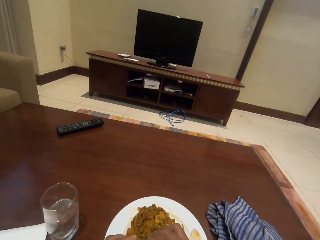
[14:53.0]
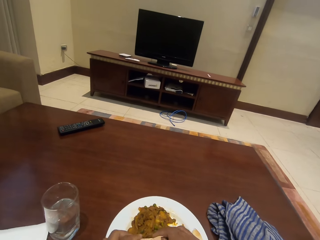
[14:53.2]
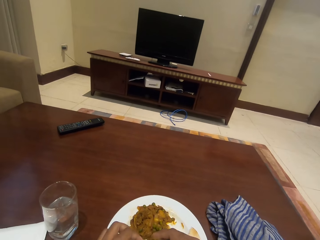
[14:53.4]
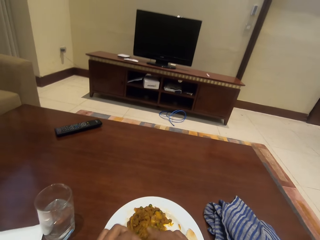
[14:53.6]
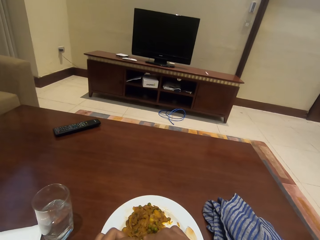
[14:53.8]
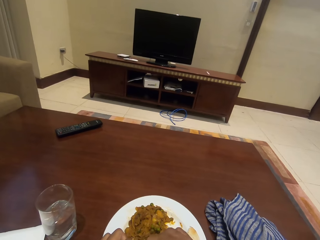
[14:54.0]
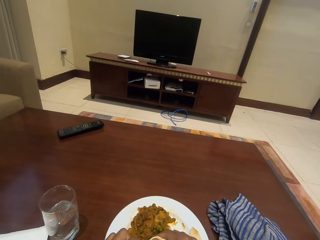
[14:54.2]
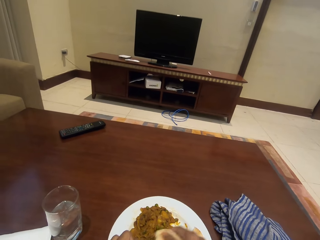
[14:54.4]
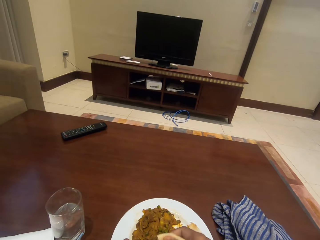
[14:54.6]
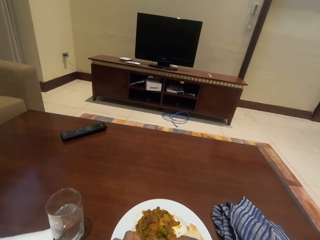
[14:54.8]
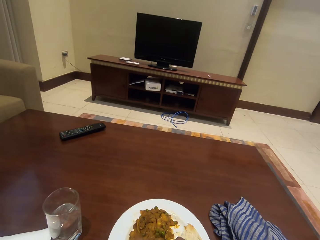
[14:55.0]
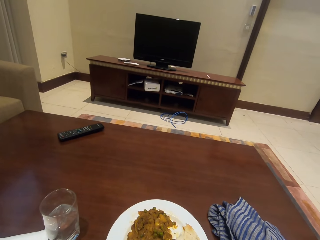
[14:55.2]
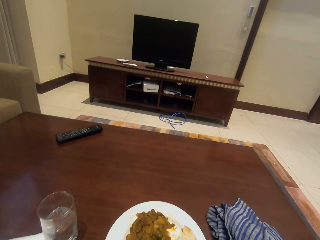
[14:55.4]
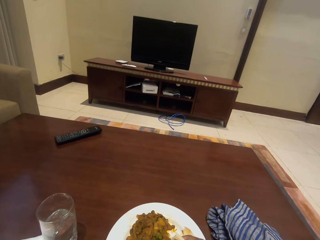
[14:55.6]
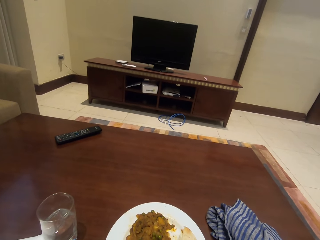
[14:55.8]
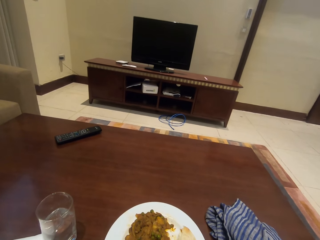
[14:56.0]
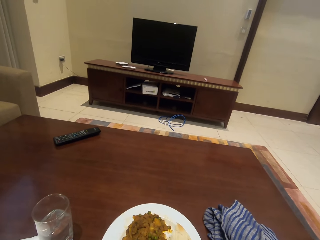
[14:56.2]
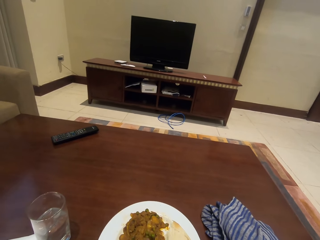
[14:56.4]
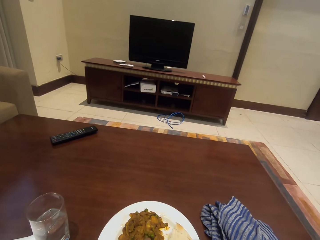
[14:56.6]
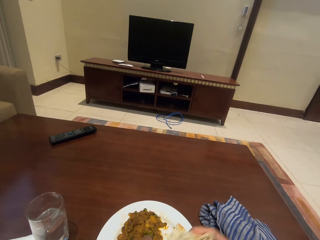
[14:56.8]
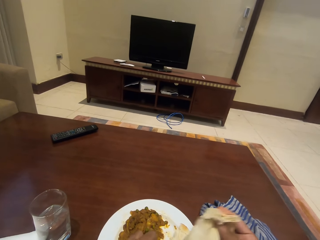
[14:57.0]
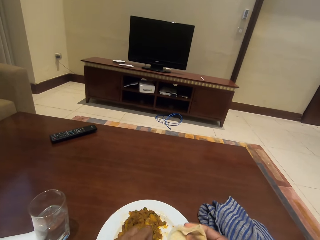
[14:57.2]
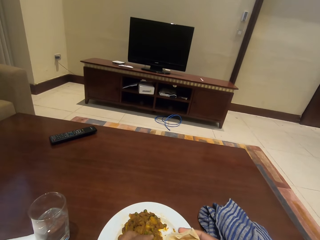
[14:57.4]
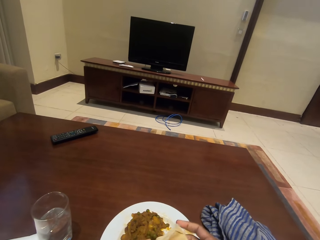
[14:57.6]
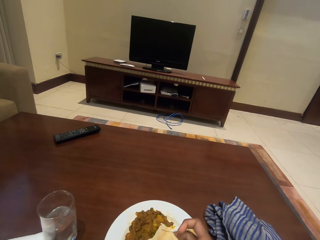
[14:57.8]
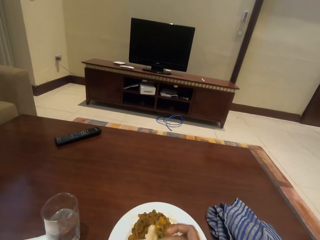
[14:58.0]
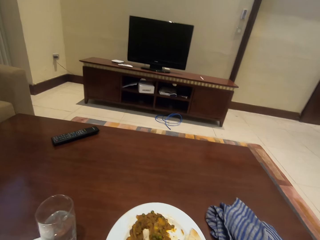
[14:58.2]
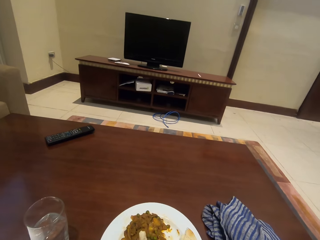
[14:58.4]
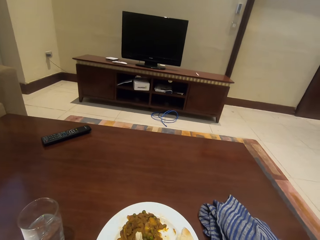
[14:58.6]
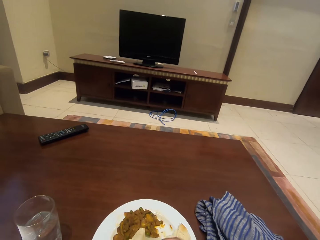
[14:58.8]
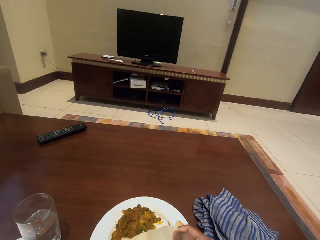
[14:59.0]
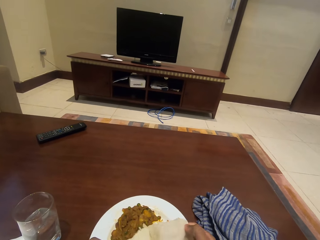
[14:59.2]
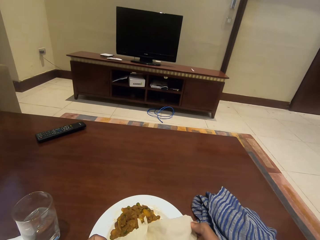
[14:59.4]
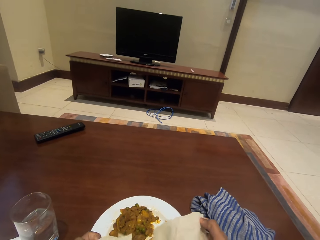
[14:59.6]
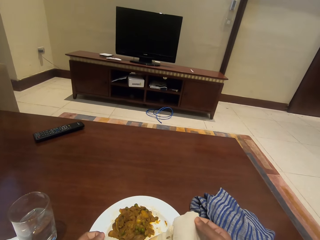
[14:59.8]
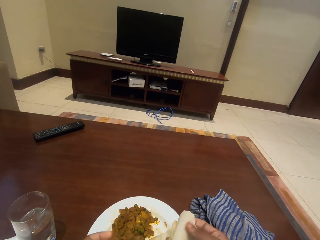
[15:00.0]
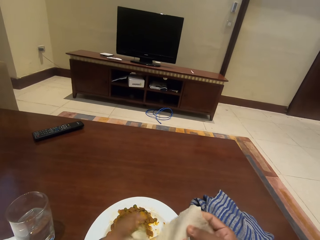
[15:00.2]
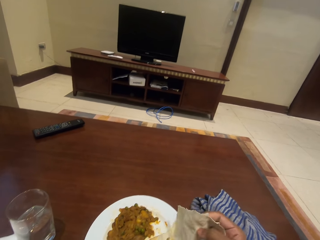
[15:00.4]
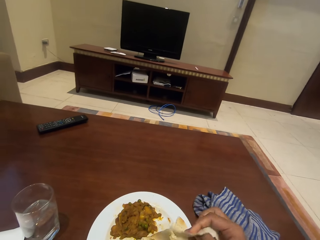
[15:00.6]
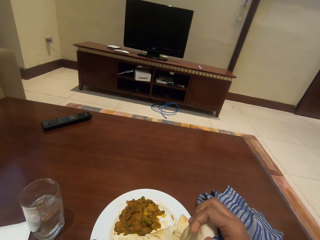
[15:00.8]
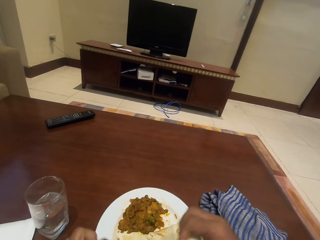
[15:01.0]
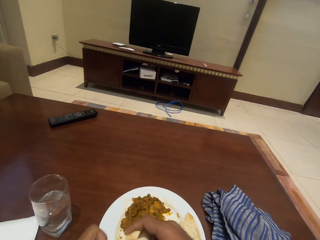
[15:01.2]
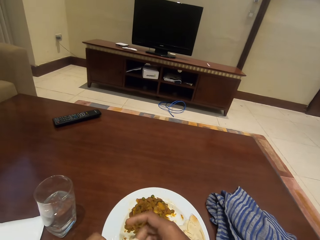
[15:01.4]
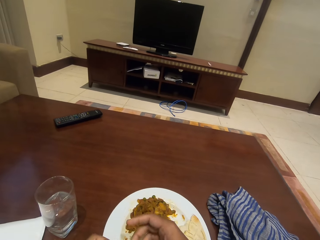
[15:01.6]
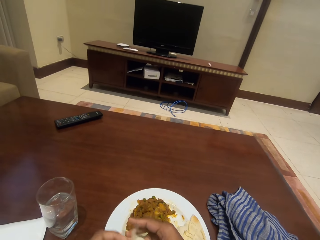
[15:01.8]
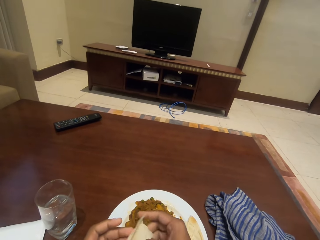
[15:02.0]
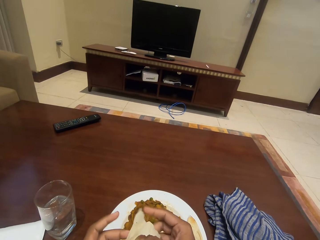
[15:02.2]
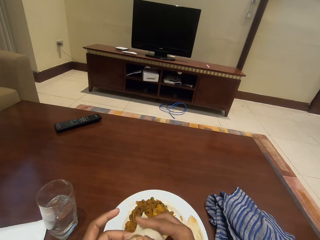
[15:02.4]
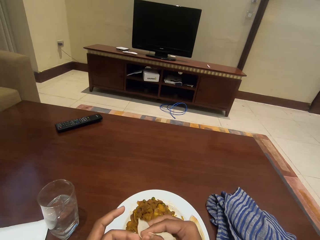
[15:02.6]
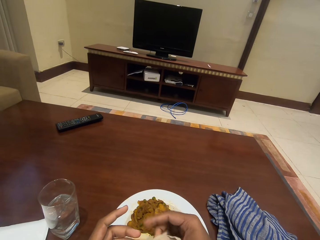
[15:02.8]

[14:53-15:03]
The camera wearer puts down the glass. They cut more chapatti. They eat food. They fold the chapatti well.

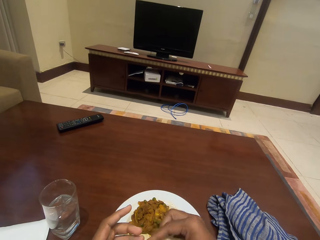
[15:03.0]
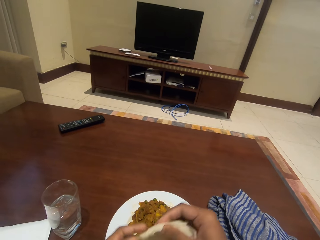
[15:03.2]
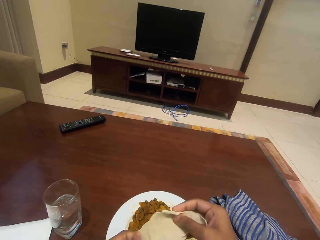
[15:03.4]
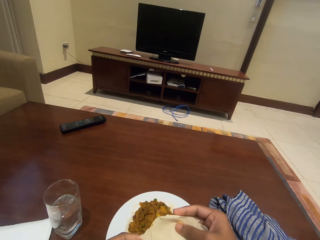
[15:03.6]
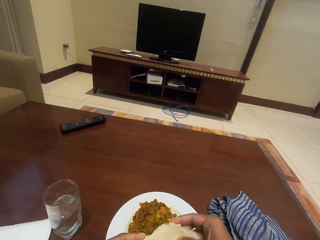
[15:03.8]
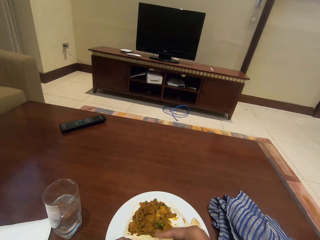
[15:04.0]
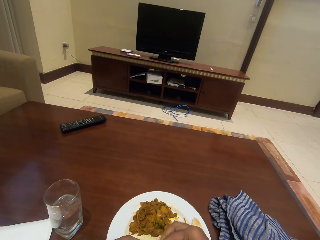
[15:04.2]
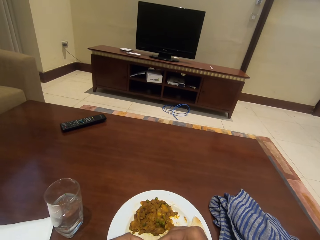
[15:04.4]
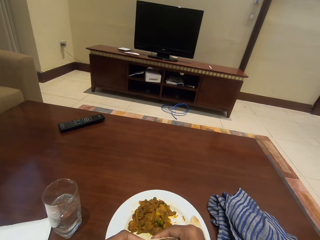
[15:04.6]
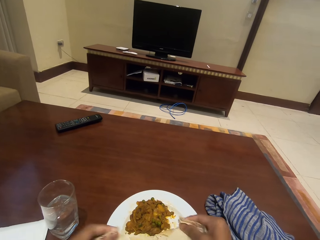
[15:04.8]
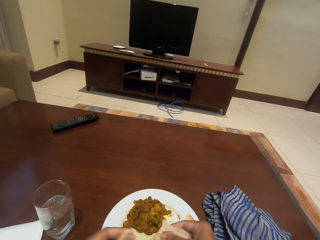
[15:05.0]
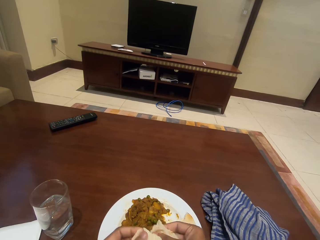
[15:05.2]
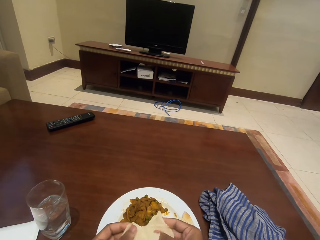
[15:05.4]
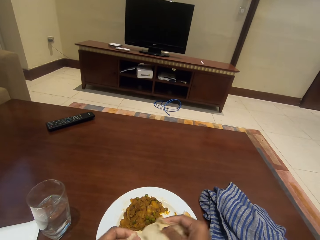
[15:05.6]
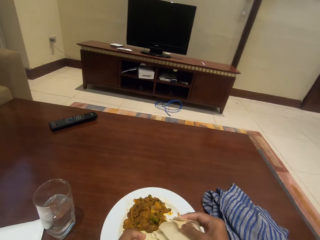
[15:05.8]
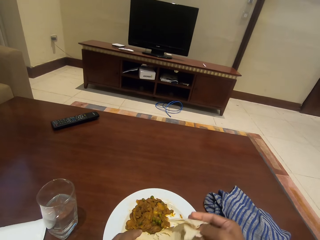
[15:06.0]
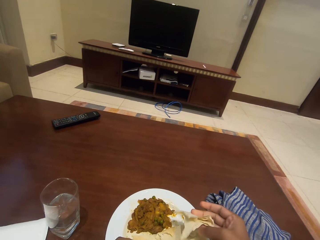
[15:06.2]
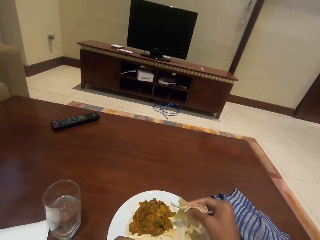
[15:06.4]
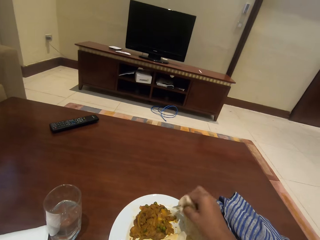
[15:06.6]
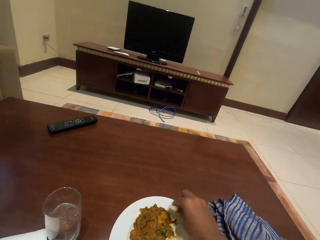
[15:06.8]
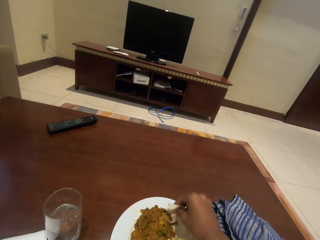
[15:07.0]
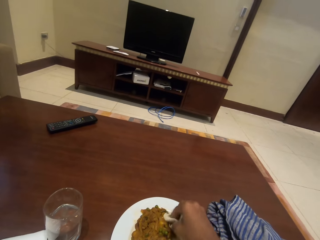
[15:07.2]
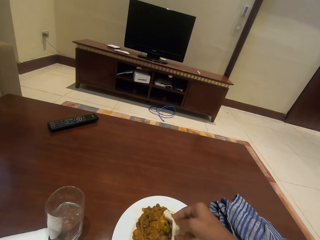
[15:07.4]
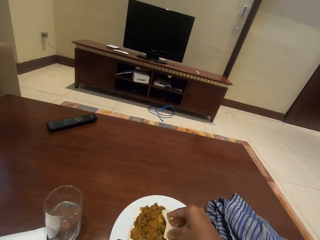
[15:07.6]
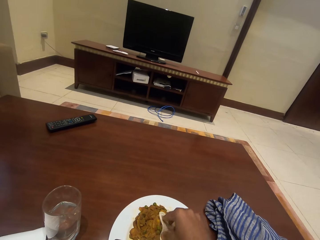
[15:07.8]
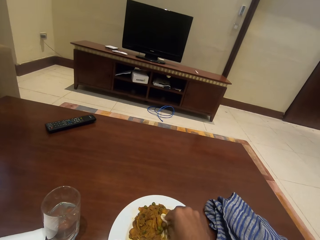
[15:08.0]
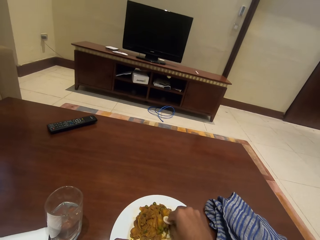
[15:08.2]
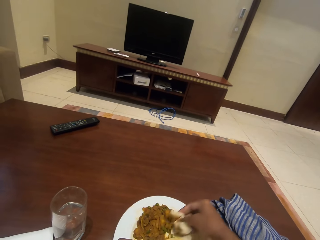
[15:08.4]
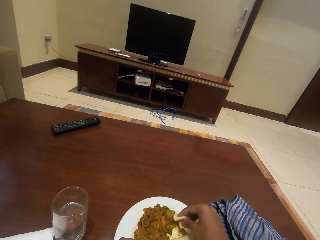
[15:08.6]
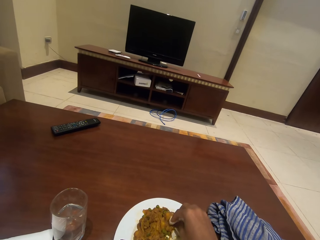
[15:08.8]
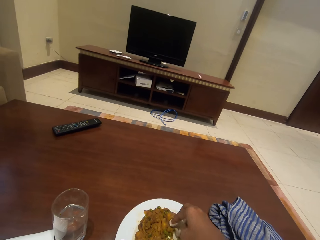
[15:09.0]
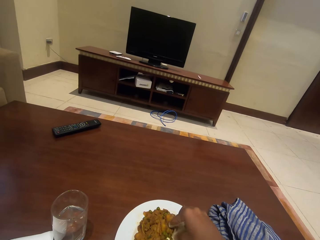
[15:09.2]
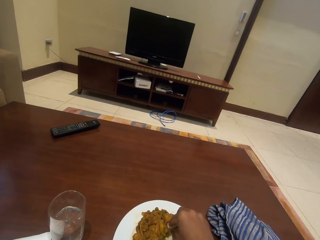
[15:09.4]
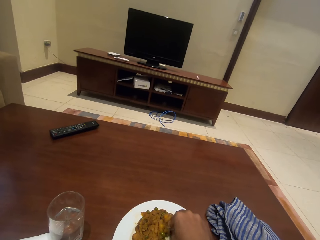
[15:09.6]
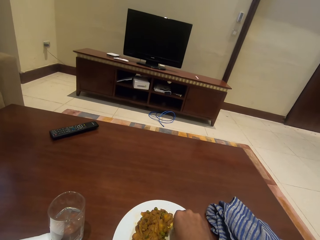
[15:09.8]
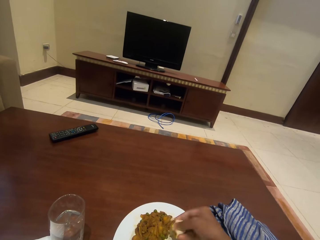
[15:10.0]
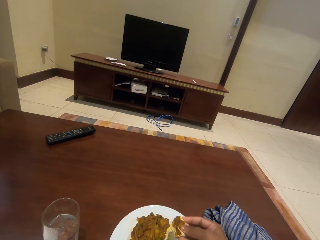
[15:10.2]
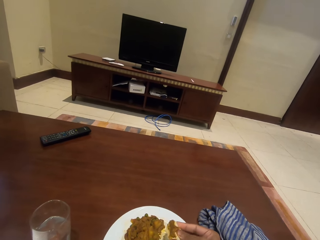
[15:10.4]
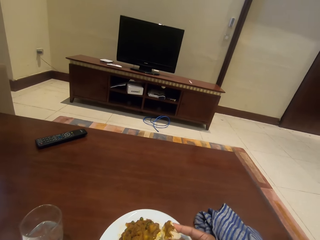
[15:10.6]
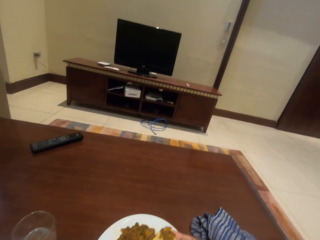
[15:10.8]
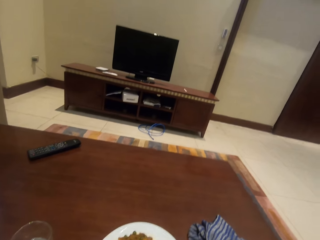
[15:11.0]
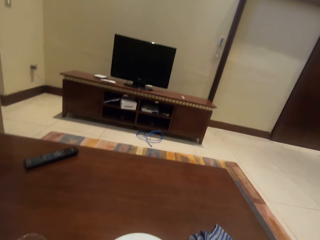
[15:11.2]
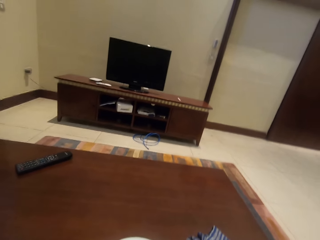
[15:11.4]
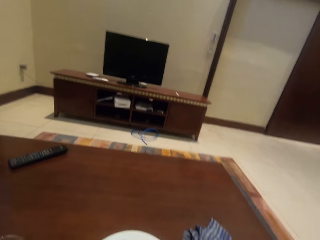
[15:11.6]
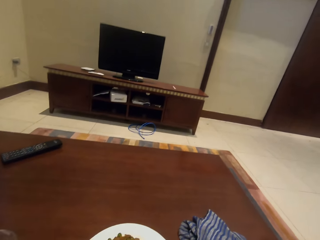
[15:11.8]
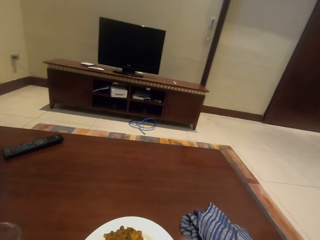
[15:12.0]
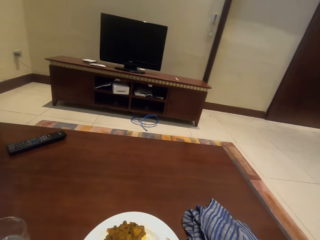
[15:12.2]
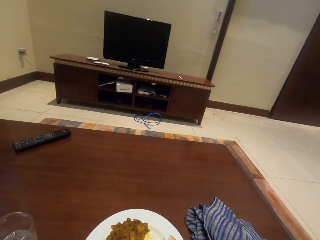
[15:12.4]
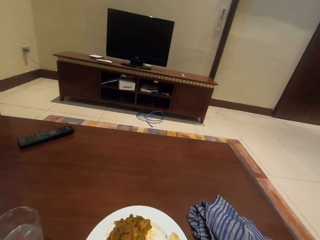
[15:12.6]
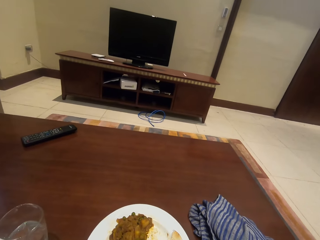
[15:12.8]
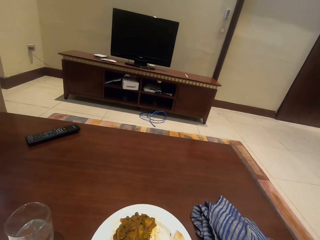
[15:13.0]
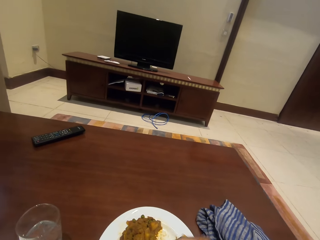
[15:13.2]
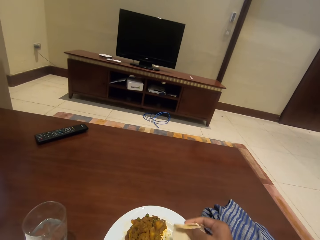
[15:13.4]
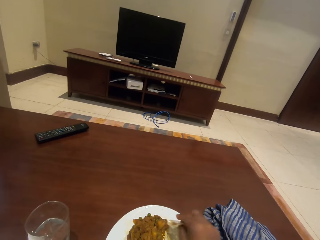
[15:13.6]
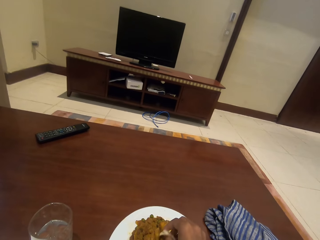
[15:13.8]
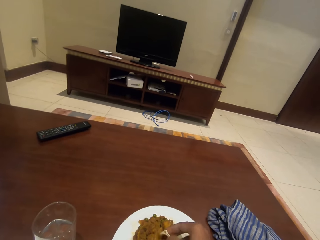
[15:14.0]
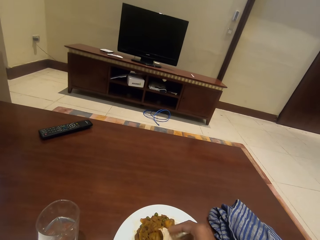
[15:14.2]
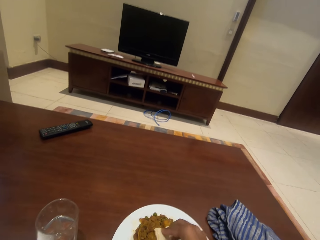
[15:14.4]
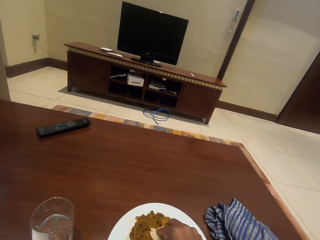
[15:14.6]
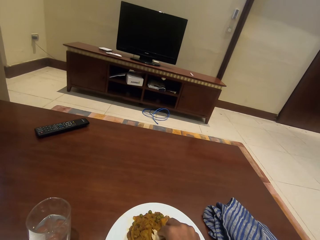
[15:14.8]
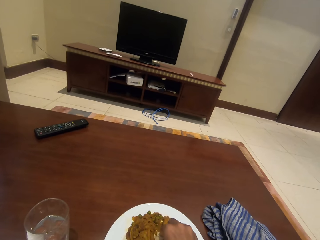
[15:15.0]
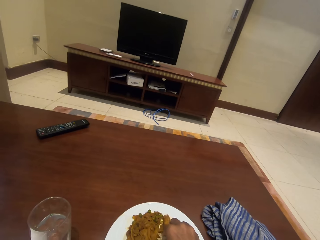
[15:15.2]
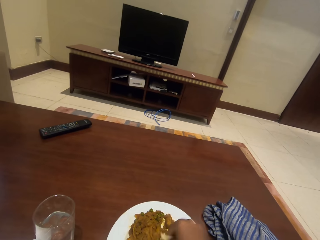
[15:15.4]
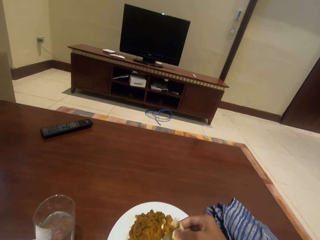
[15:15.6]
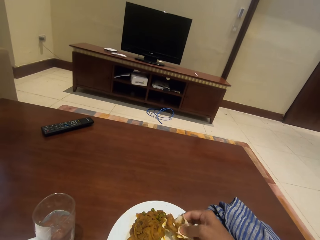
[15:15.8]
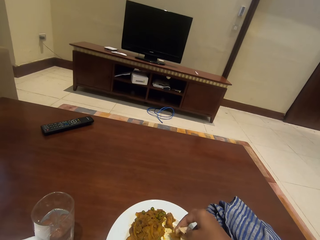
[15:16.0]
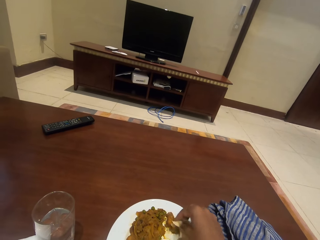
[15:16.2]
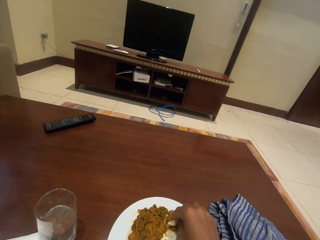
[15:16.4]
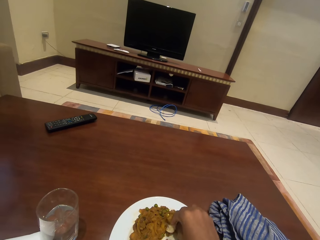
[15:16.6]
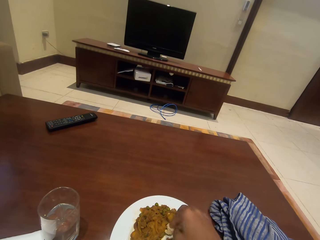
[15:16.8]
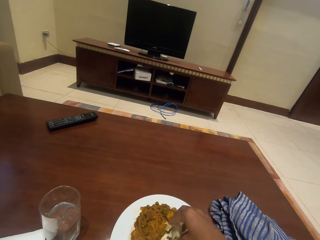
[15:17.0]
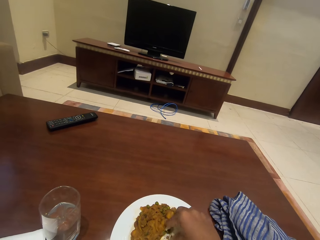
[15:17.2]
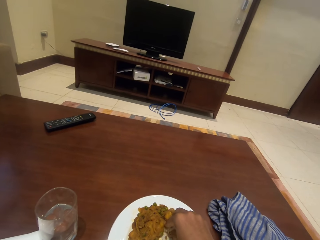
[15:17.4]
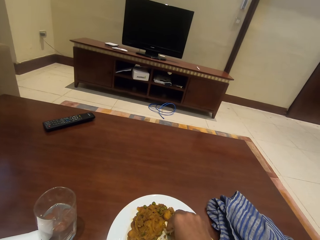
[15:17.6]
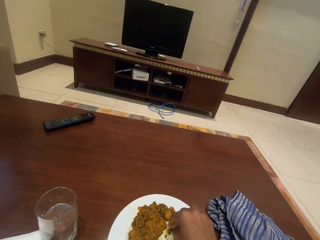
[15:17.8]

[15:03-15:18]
The camera wearer cuts the chapatti. They fold the chapatti. They scoop food. They eat the food. They scoop more food.
